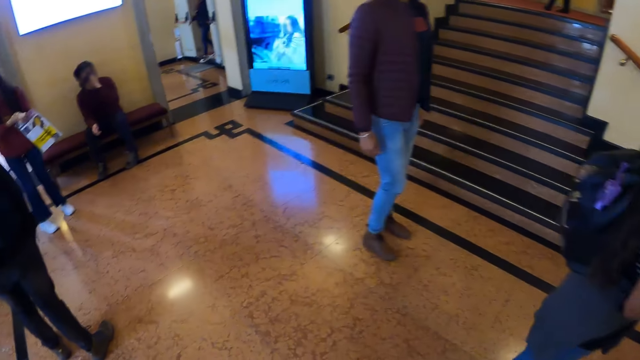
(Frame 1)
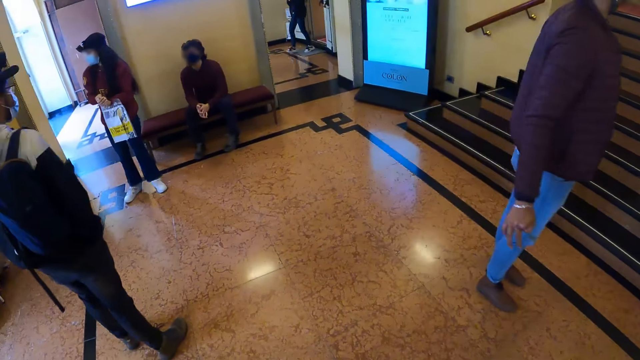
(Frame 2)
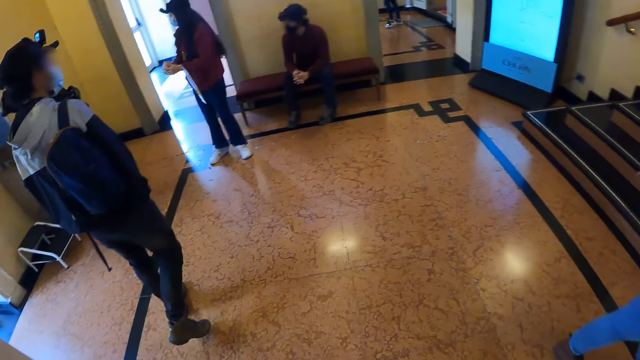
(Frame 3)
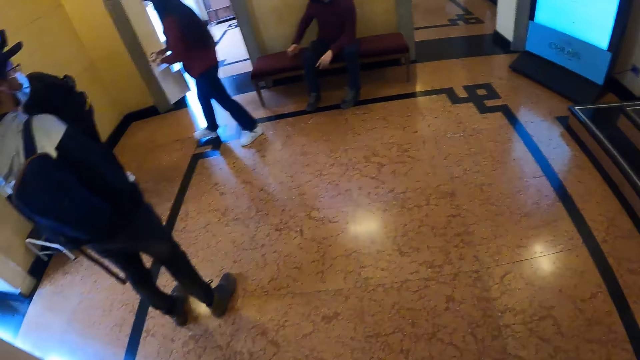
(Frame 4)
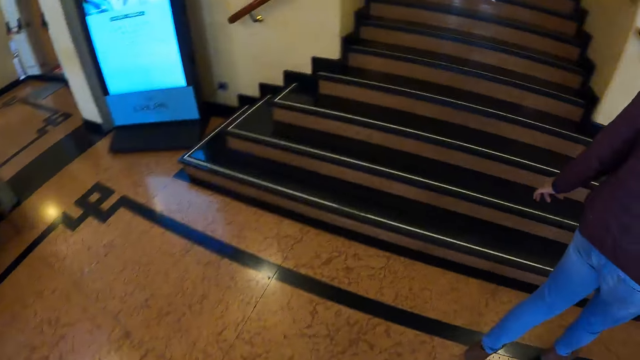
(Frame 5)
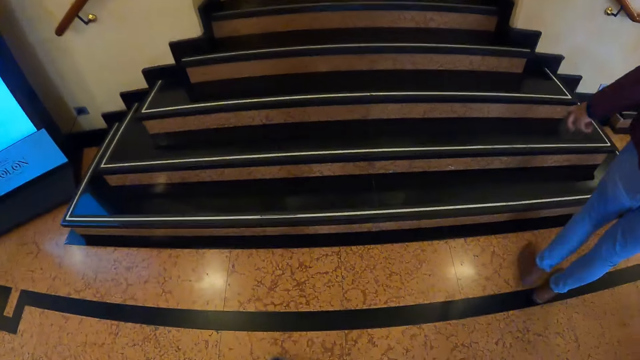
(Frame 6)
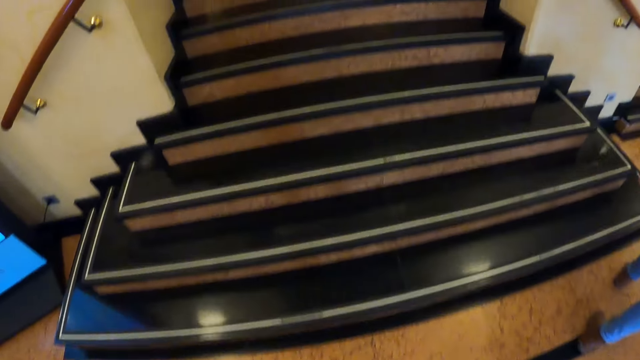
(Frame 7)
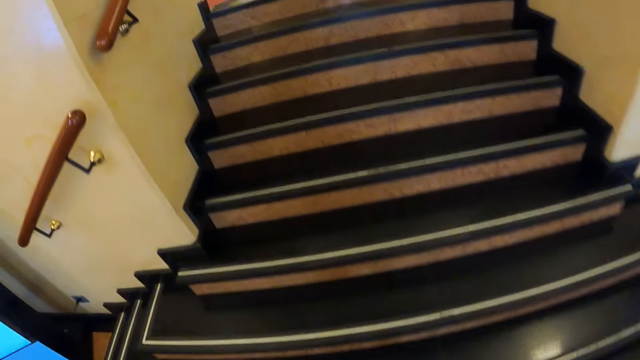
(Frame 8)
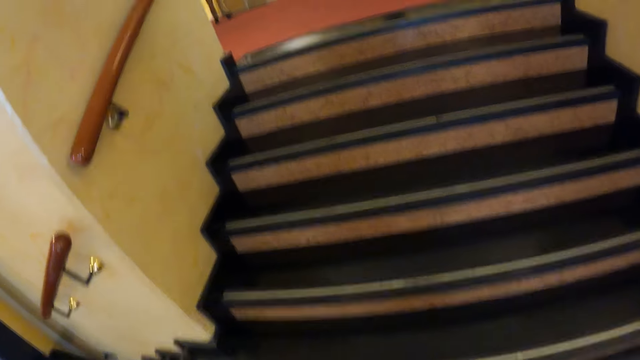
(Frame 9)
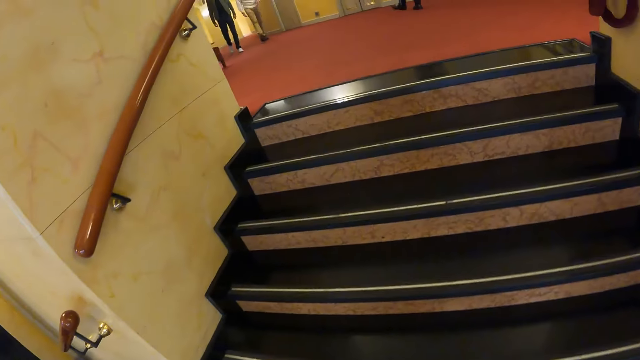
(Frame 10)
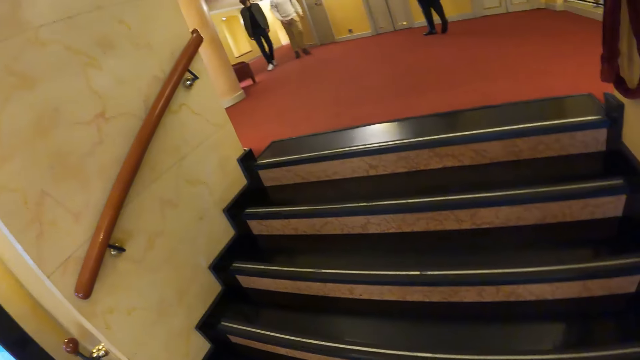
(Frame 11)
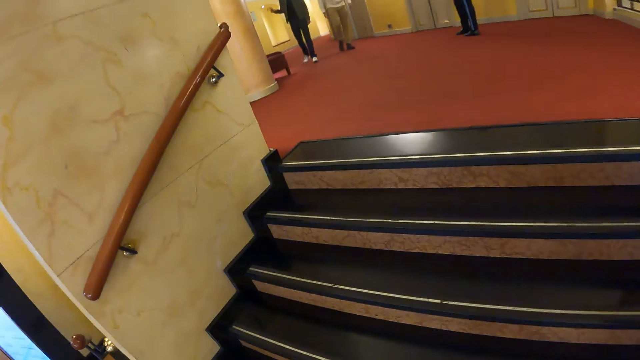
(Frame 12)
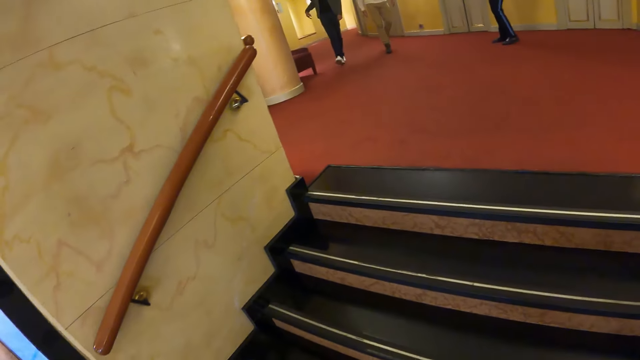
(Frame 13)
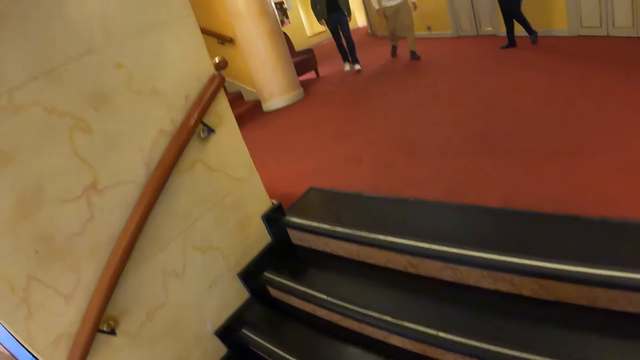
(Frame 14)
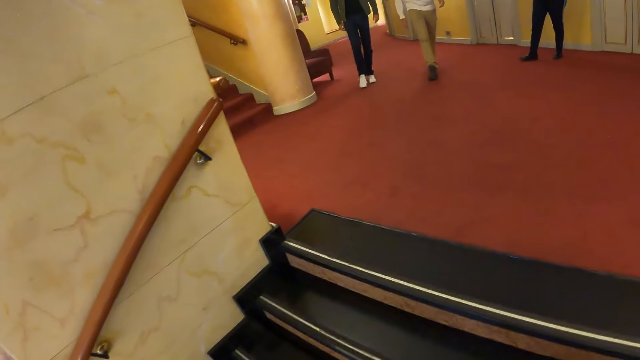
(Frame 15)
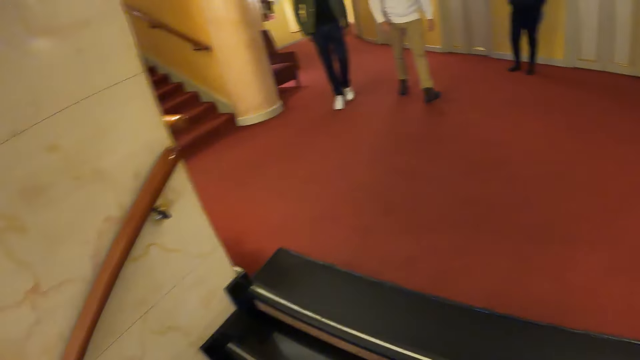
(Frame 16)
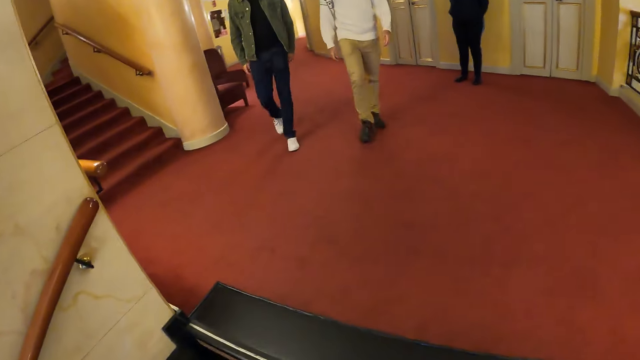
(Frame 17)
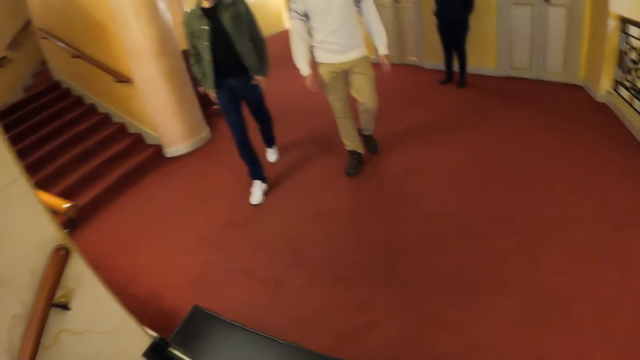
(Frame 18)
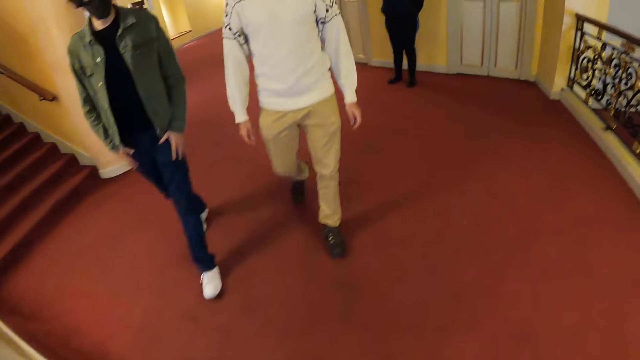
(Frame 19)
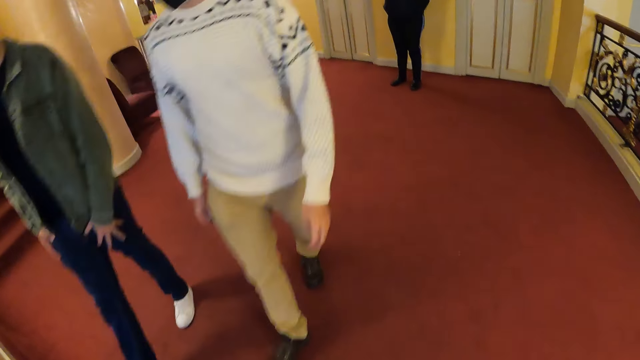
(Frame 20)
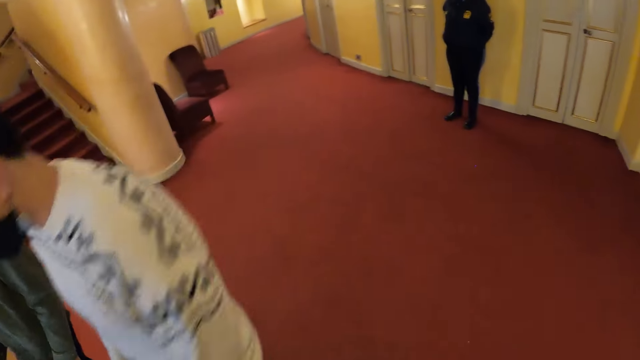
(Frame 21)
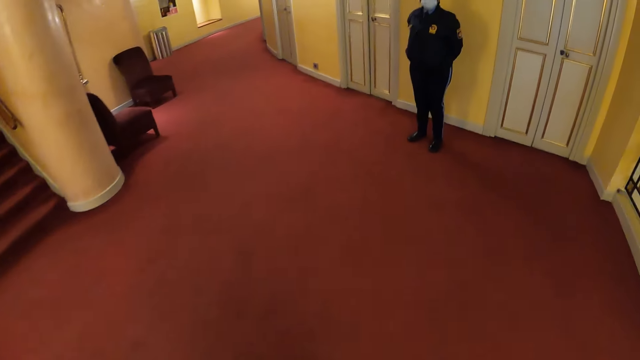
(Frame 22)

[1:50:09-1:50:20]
The camera wearer walks up the stairs.

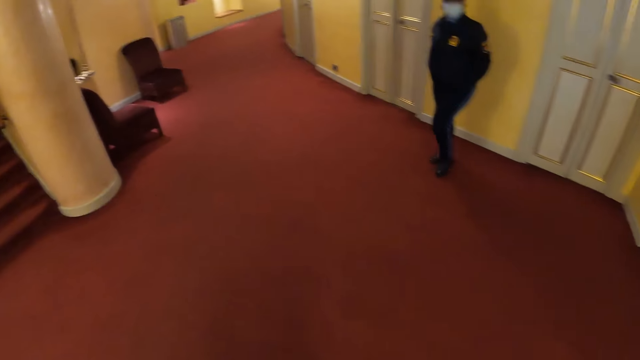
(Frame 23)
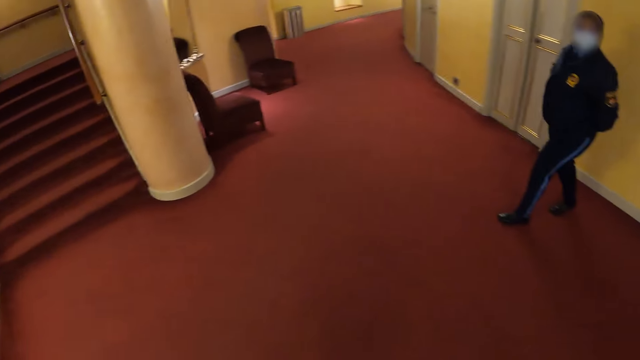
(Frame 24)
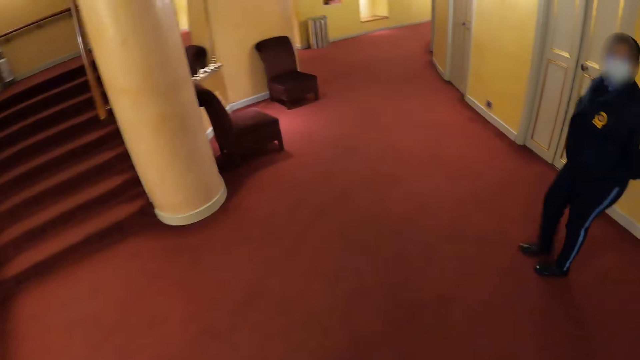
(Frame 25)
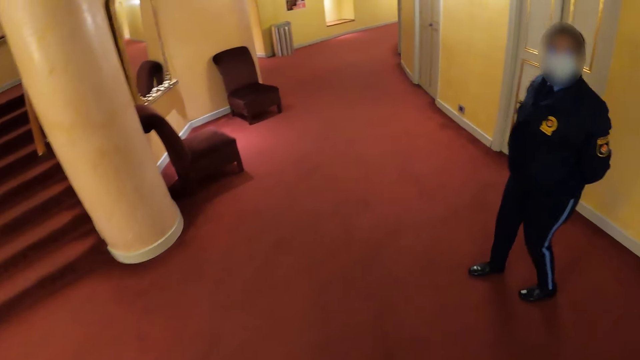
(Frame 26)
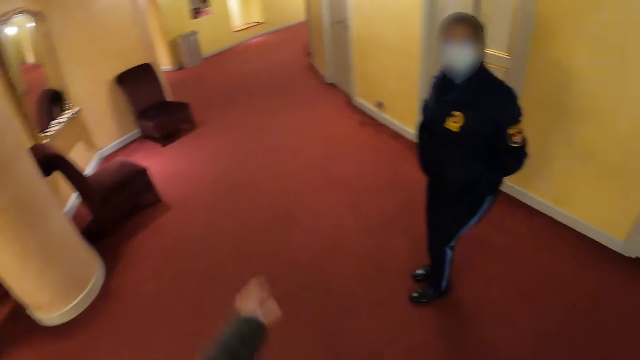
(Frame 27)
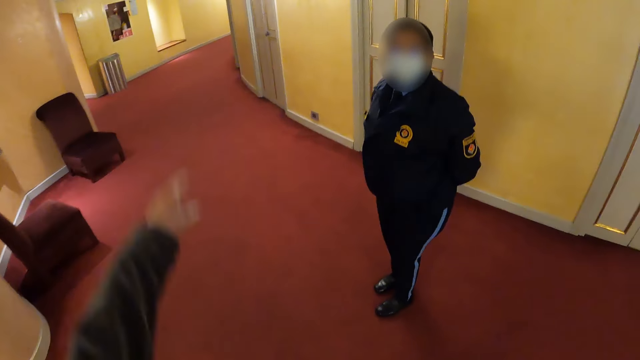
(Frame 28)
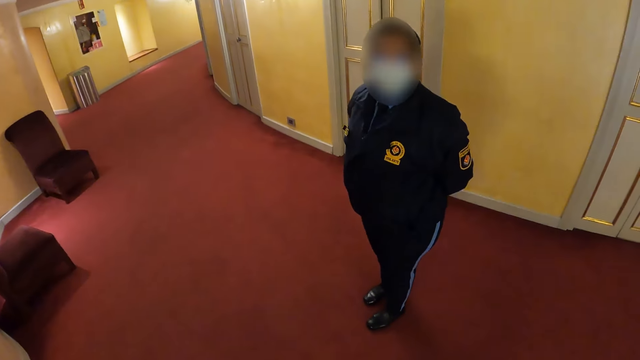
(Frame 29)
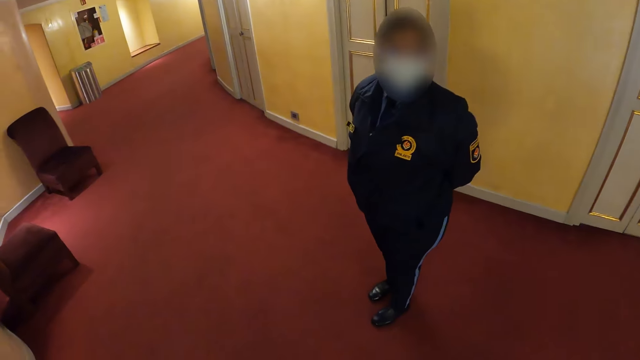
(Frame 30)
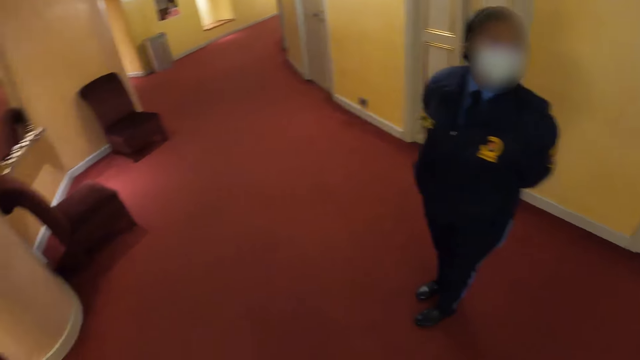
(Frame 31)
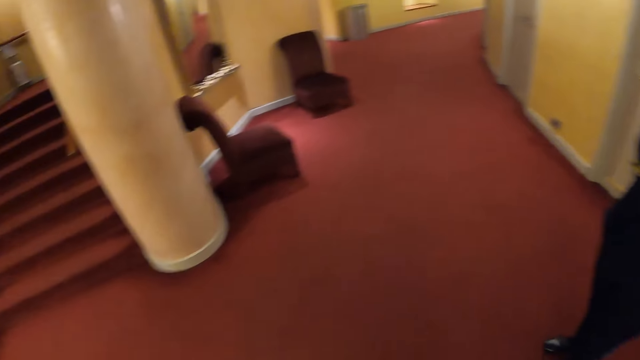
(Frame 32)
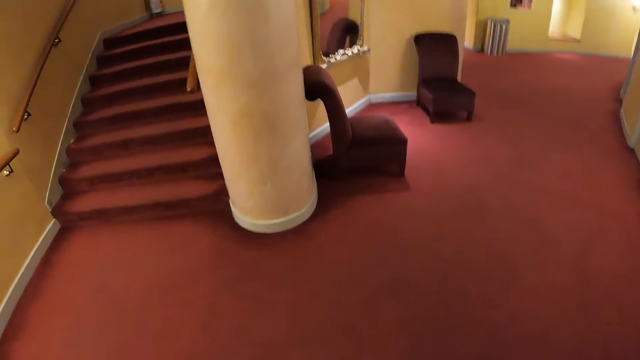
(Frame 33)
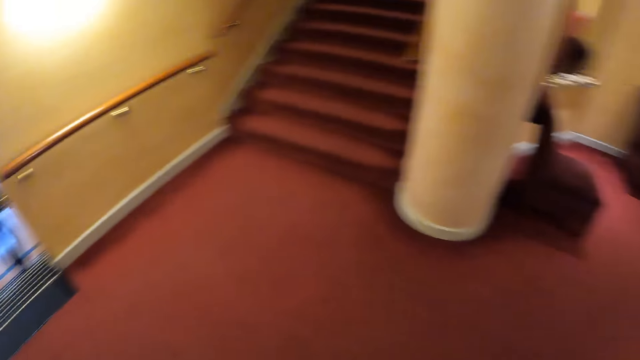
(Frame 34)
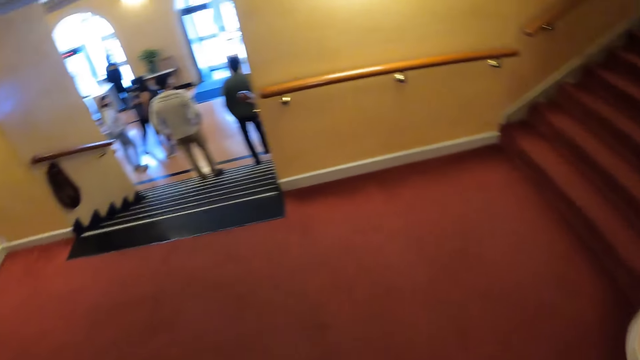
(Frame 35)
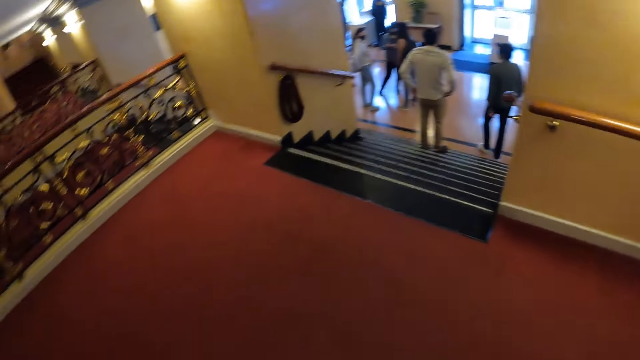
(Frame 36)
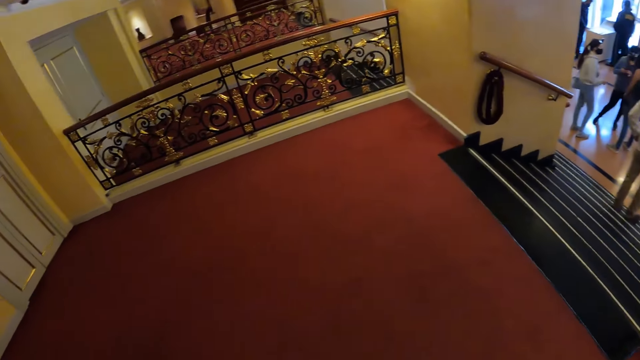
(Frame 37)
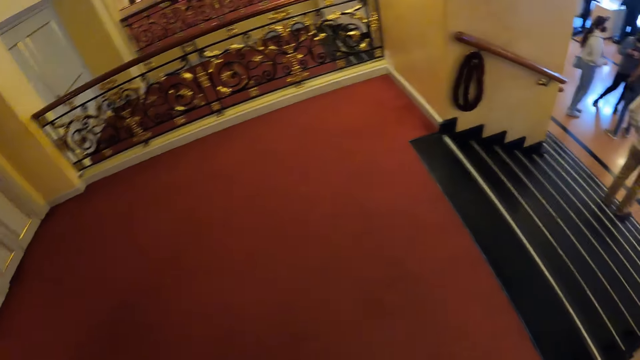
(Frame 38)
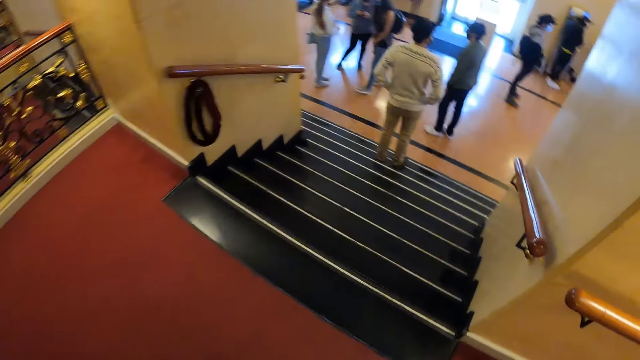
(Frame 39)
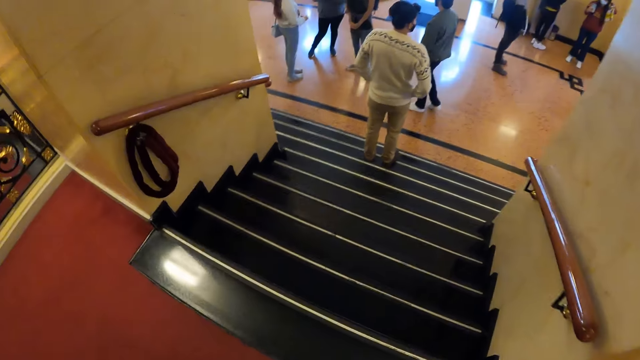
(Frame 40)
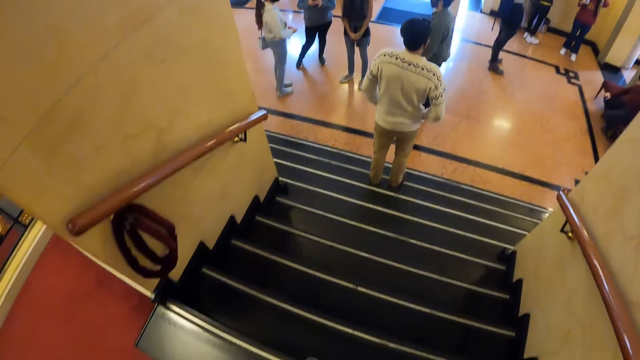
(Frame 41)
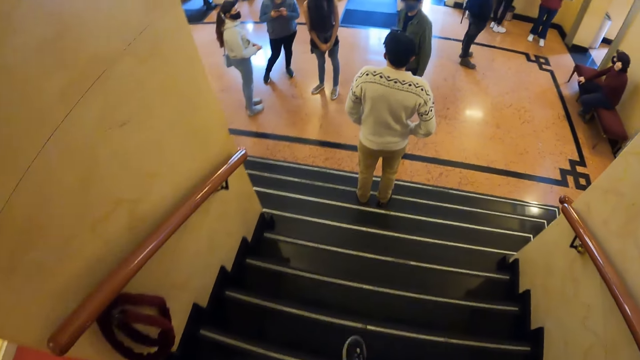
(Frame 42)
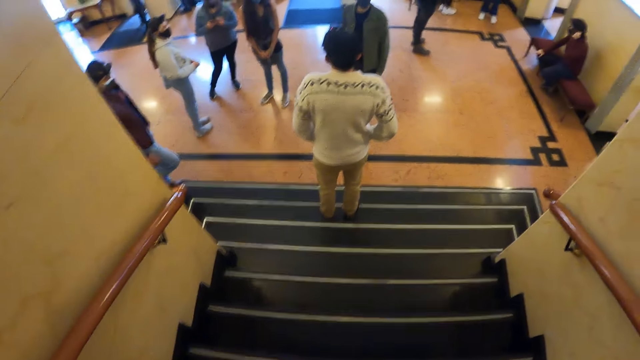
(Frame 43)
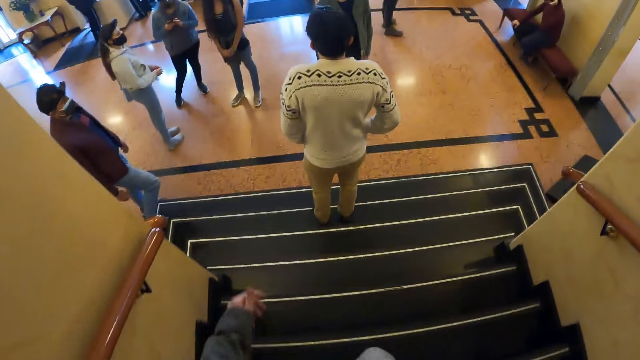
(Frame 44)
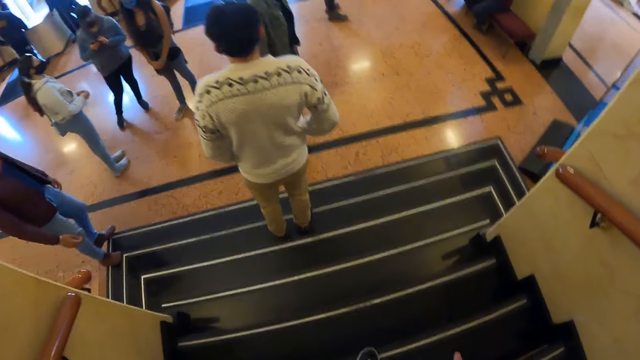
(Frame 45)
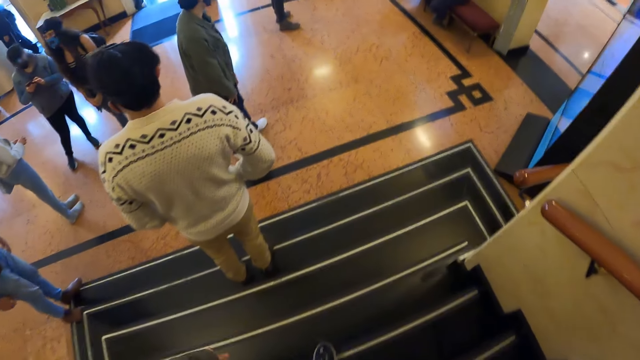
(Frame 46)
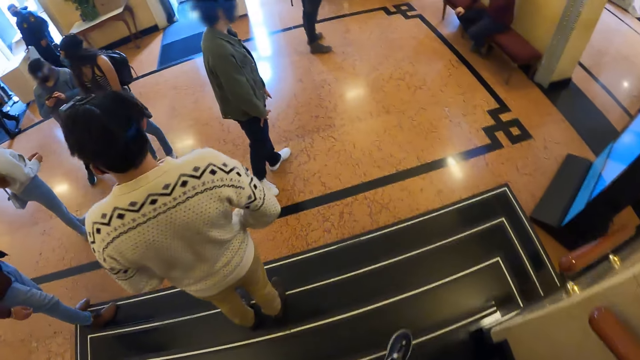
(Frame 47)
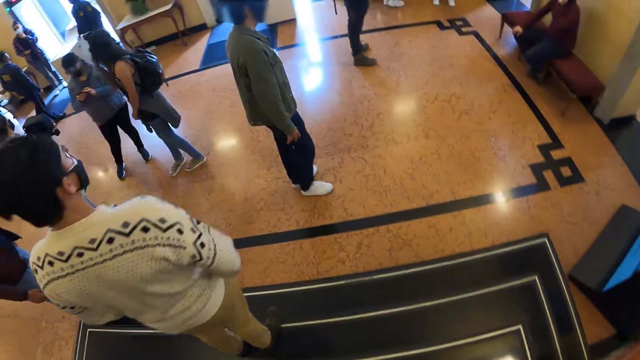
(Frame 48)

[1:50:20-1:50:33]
The camera wearer talks to the lady. They point the hand. They walk around the building, and walk down the stairs.
